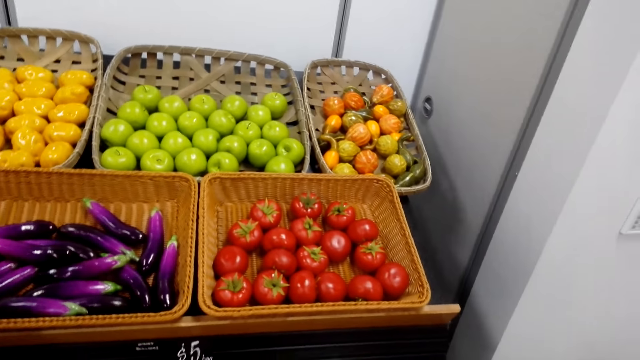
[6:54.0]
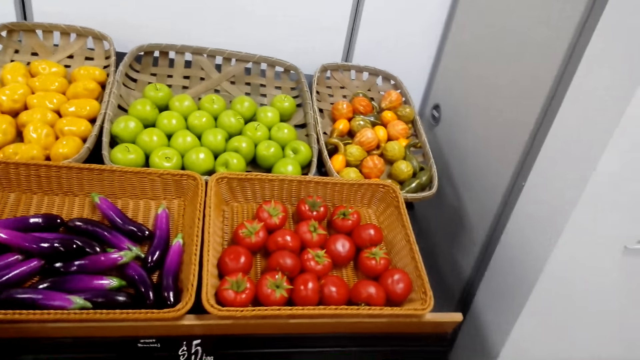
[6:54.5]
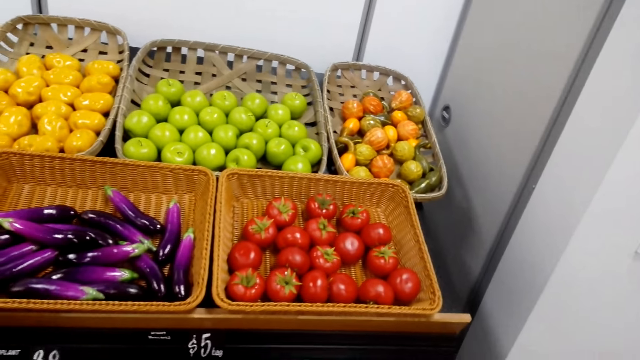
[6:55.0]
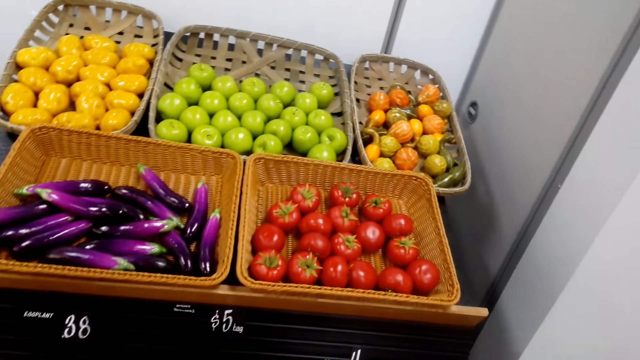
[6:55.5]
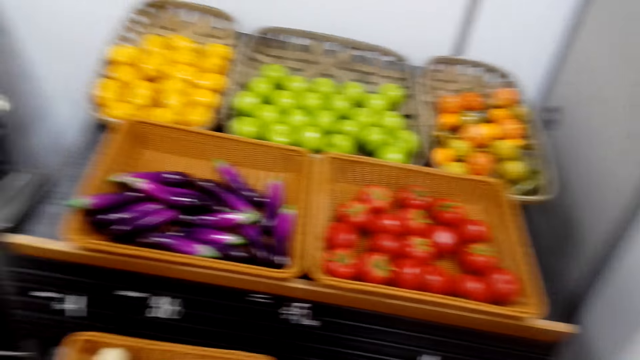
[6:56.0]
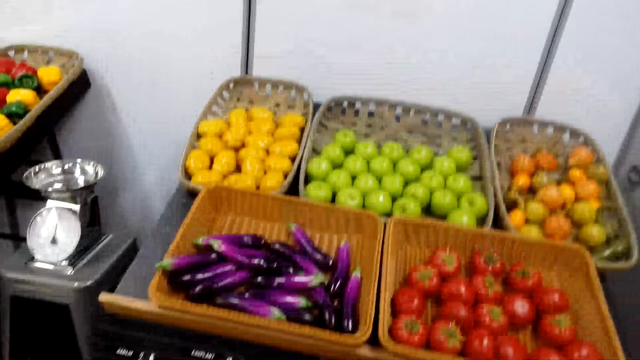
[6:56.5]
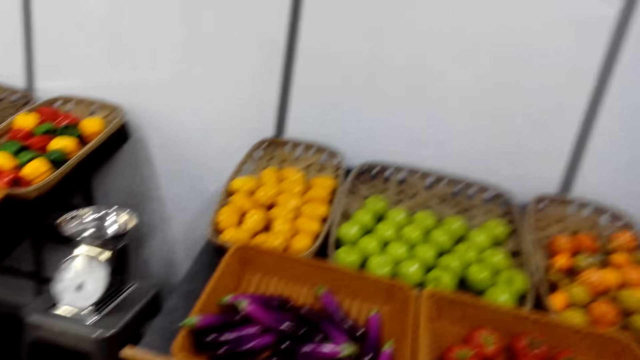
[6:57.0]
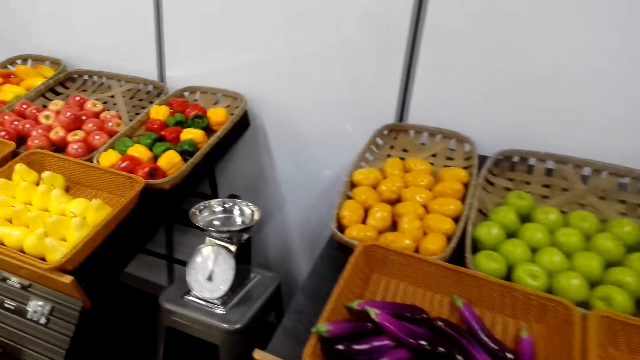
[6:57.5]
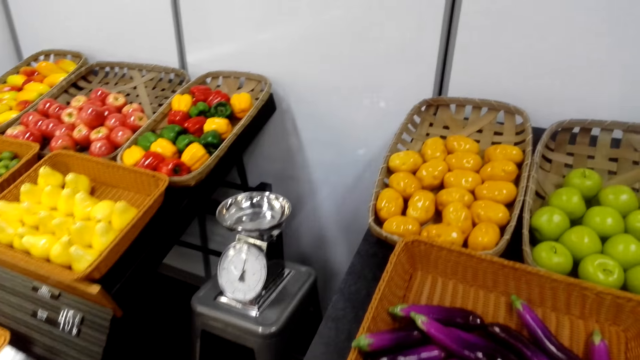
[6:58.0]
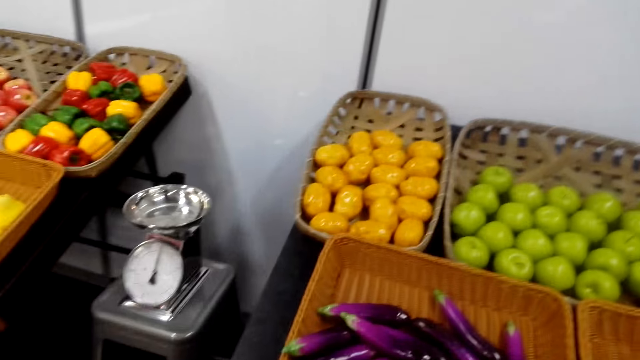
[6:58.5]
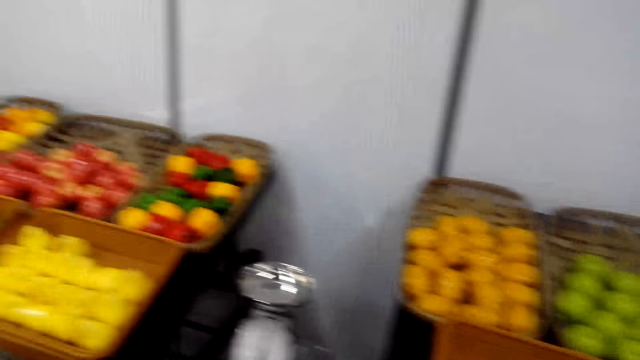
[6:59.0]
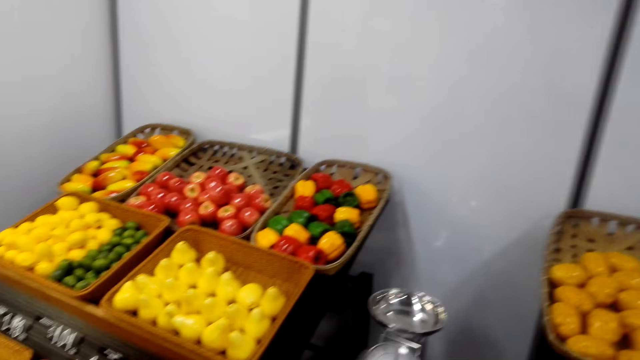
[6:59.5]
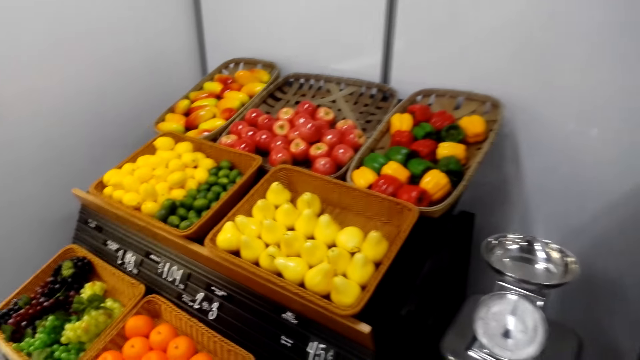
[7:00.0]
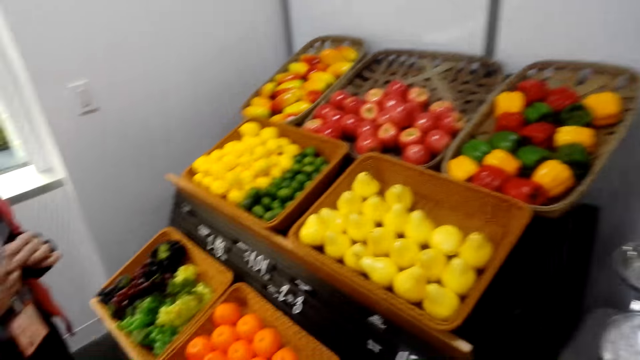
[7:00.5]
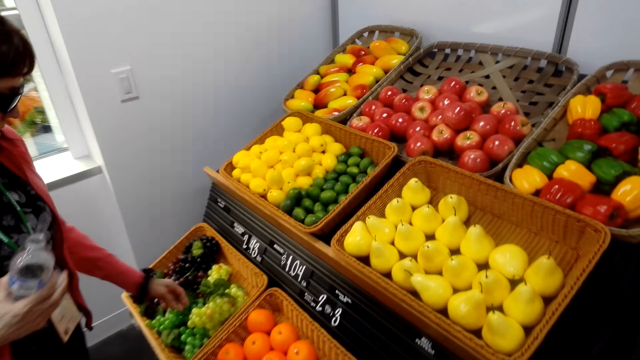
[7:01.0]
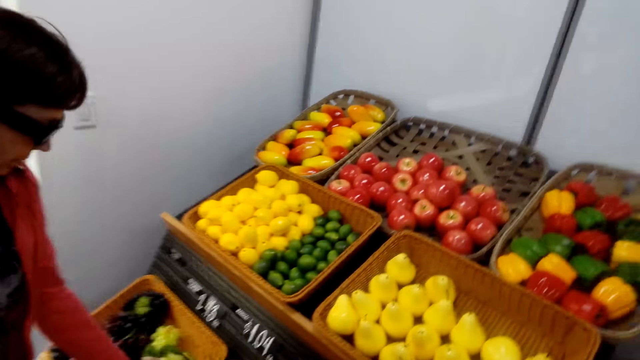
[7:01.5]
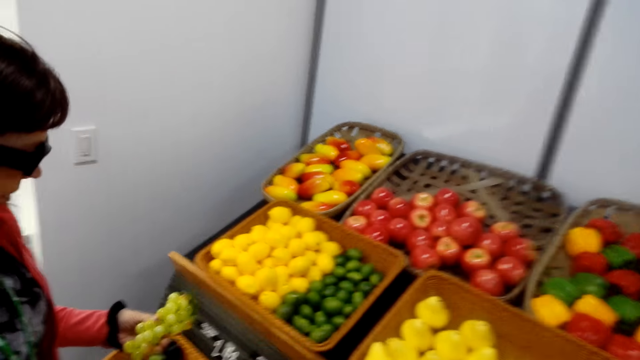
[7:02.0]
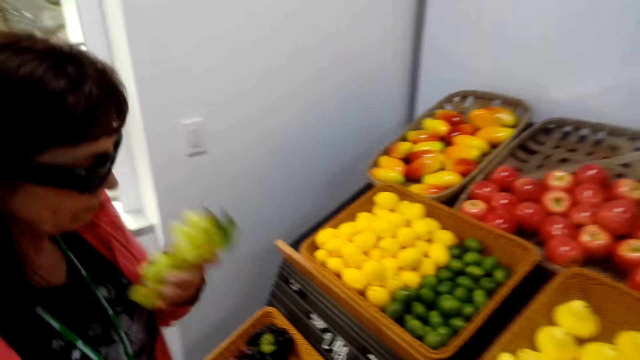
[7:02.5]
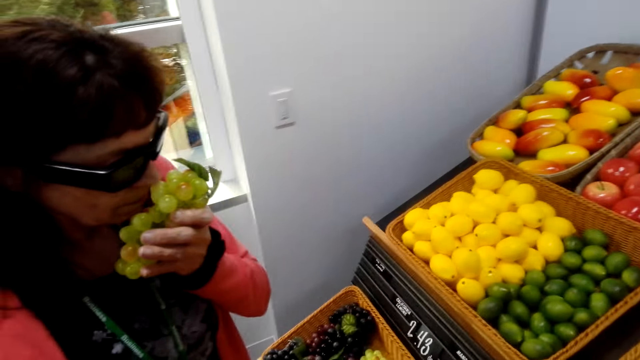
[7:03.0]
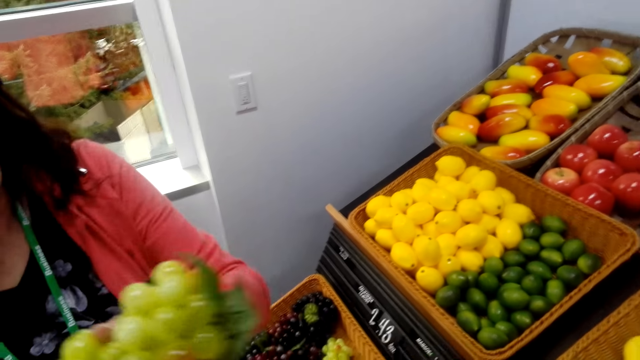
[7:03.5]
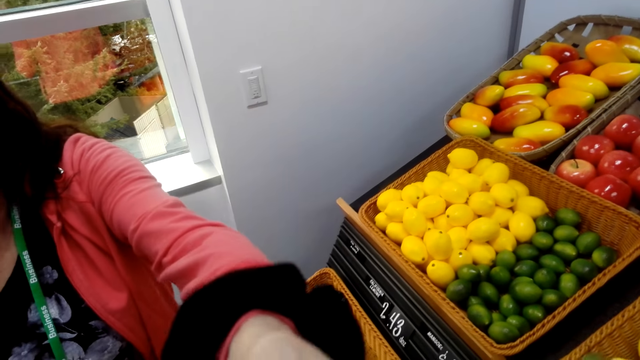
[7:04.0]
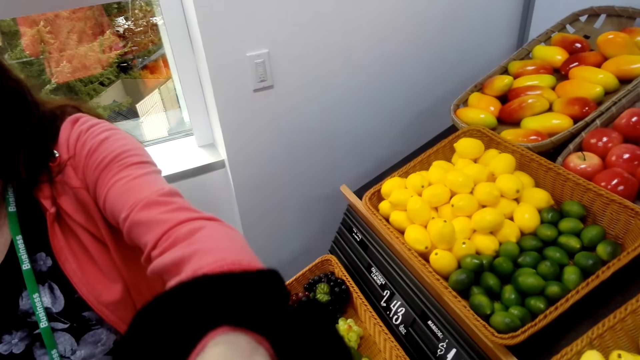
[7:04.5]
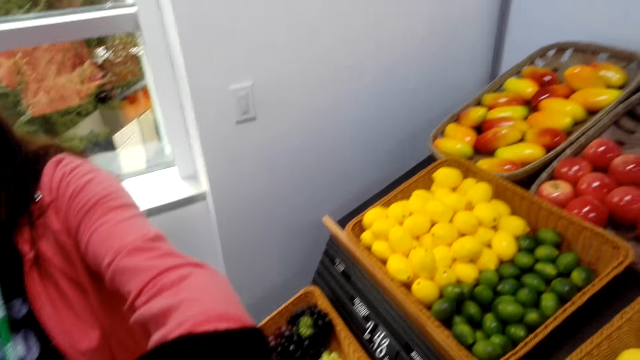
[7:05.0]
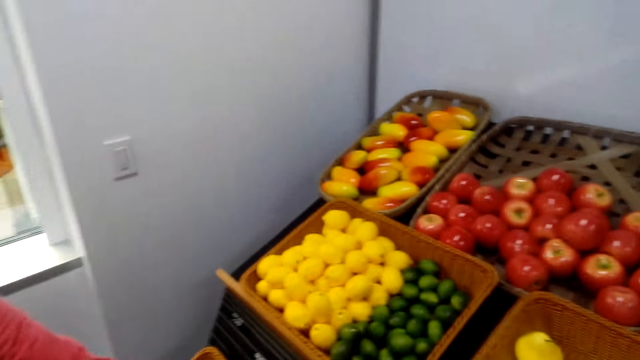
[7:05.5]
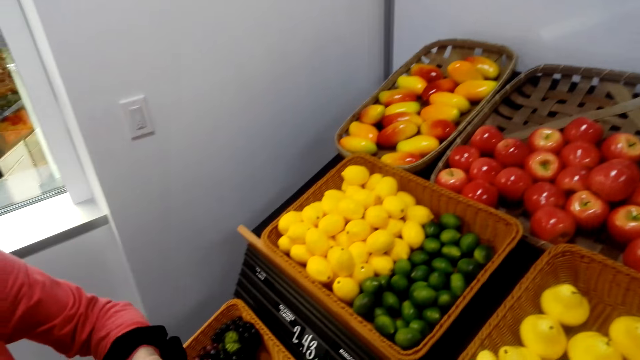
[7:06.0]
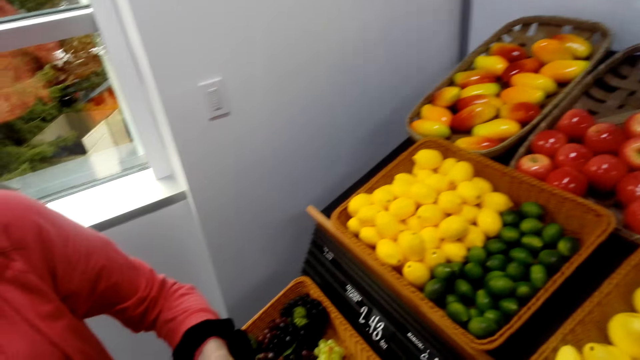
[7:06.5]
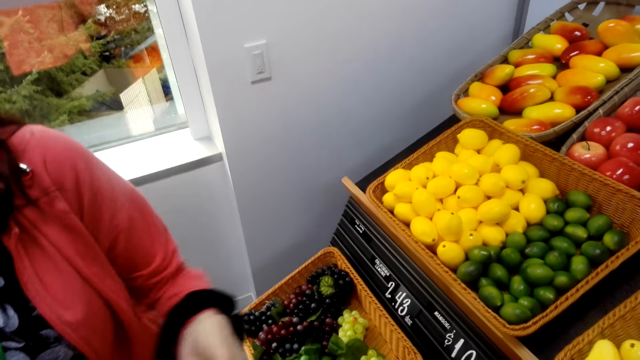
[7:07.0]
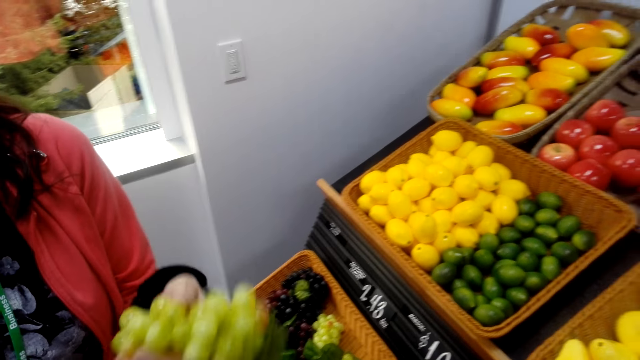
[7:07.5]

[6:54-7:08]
A woman converses to the camera wearer. The camera wearer talks with the woman. They move in the store. The woman talks with the camera wearer. The woman talks with the camera wearer again. The woman picks up green grapes. The camera wearer talks with the woman. The woman smells at the grapes, and shows the camera wearer the grapes. The camera wearer converses to the woman. The woman talks with the camera wearer.

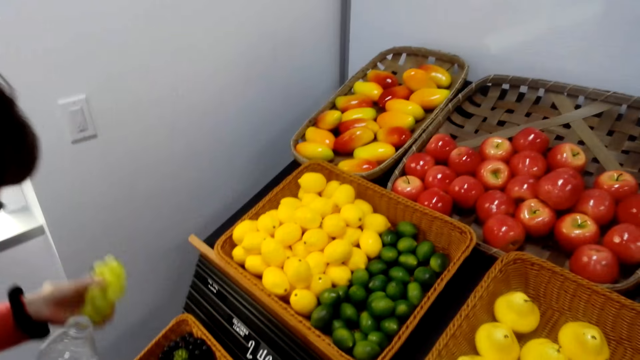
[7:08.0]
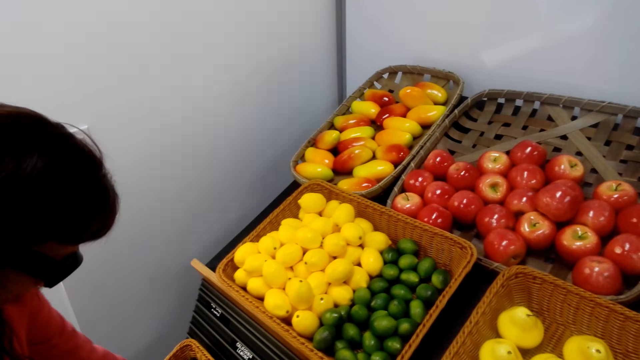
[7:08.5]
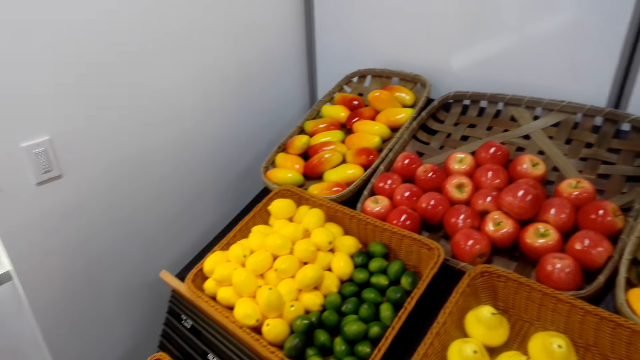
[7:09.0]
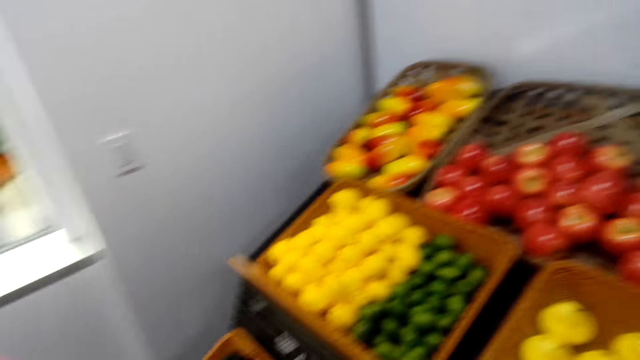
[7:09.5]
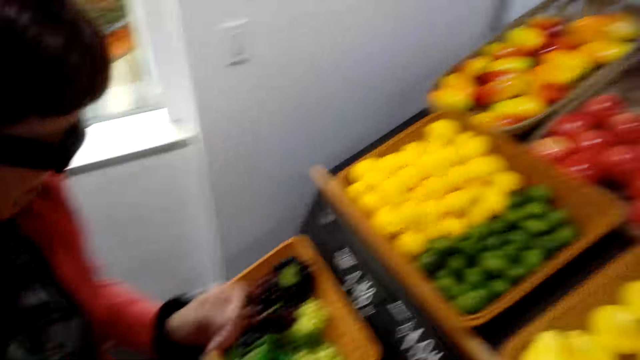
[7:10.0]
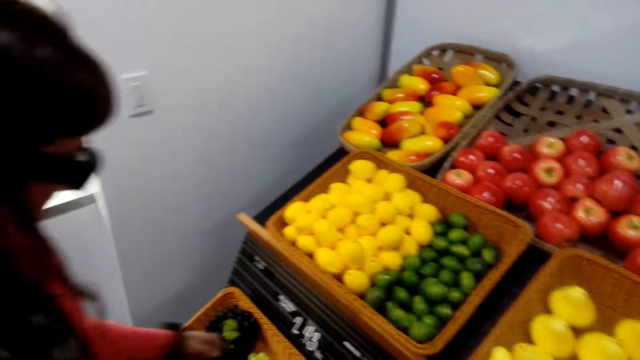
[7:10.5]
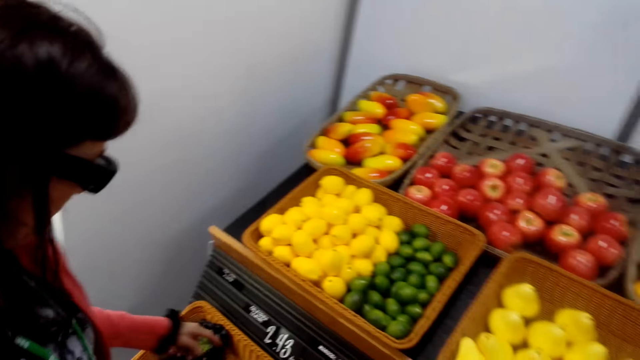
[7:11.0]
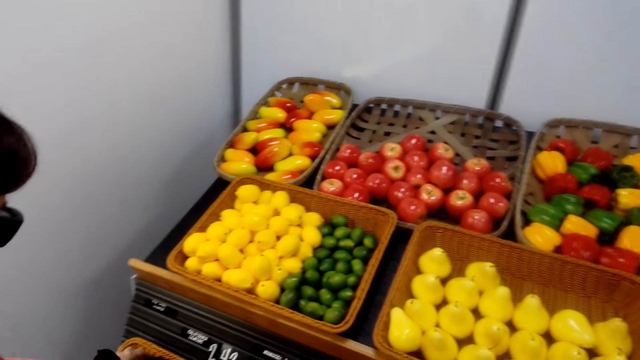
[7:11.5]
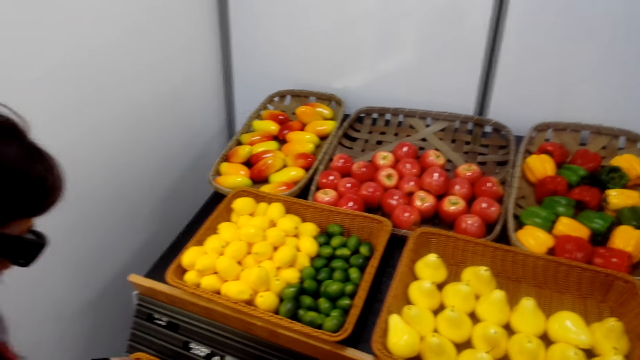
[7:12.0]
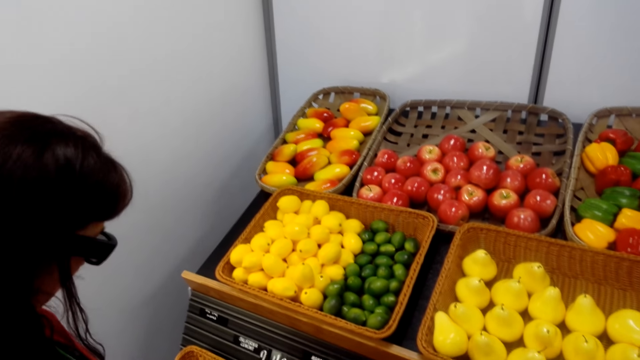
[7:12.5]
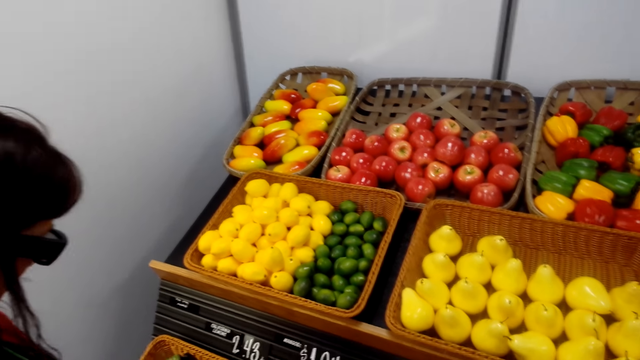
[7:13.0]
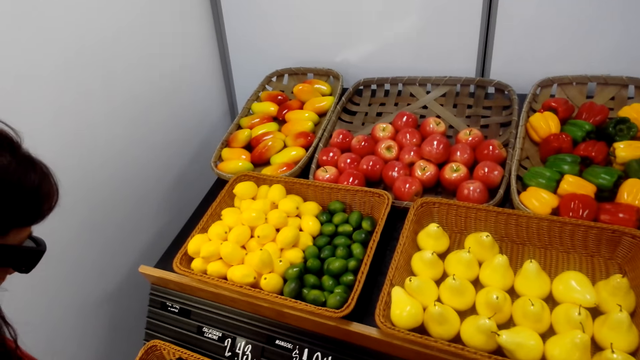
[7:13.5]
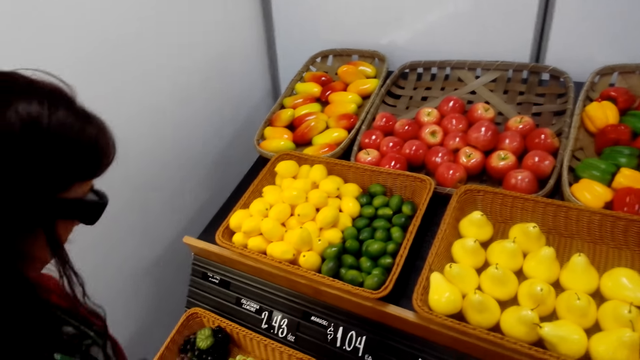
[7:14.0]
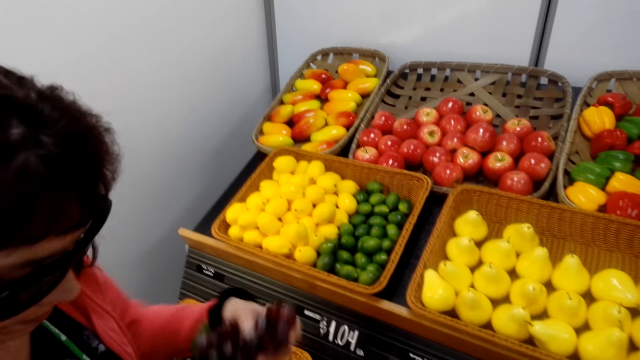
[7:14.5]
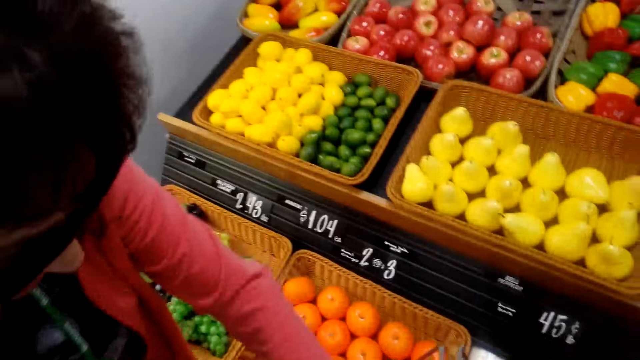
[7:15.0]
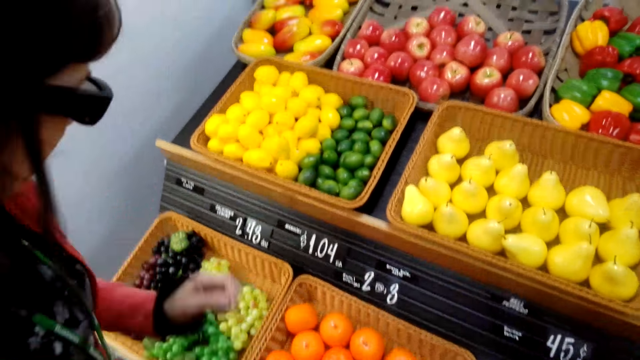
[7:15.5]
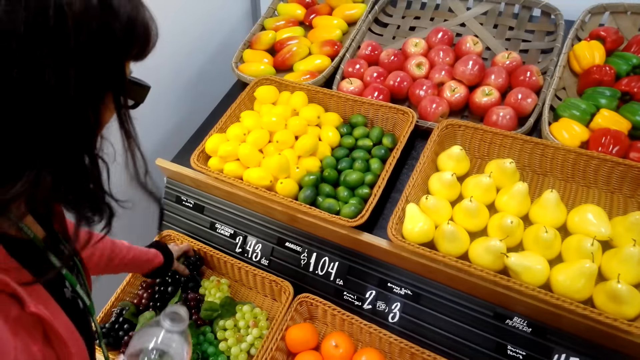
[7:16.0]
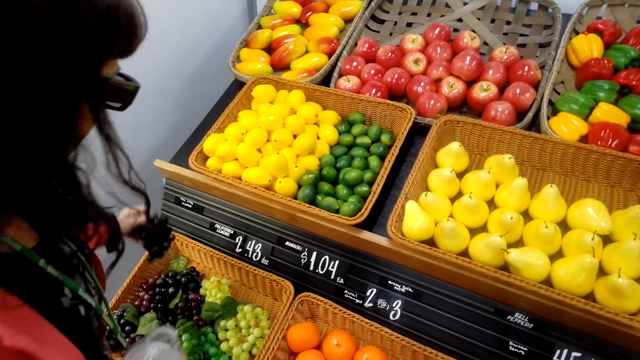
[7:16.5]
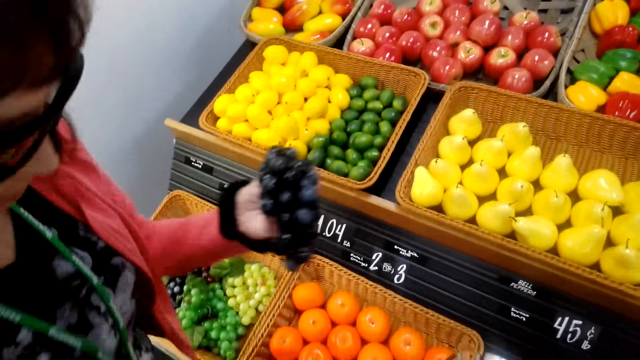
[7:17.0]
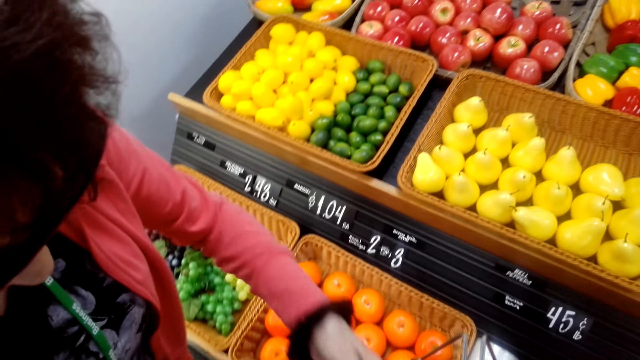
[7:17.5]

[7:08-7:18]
The camera wearer laughs. A woman laughs. The woman puts the grapes on the basket. The camera wearer talks with the woman. The woman converses to the camera wearer. The camera wearer talks with the woman. The woman takes grapes, and puts the grapes in the basket. The woman picks up black grapes, and puts the grapes in the basket. The woman talks with the camera wearer.
